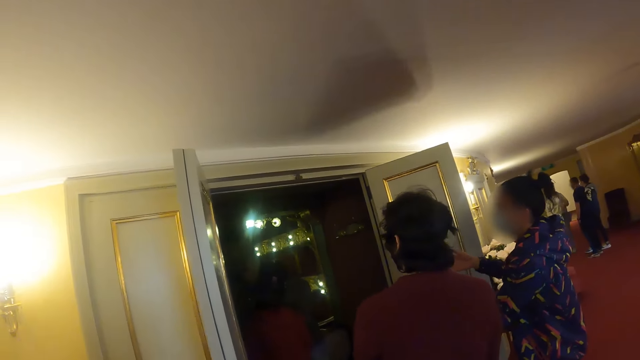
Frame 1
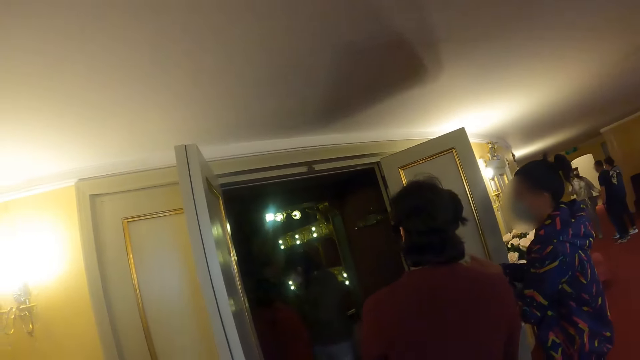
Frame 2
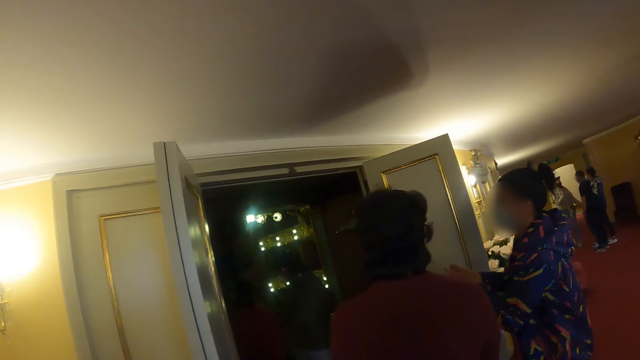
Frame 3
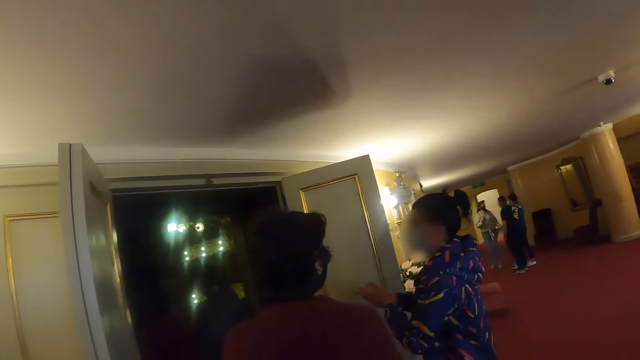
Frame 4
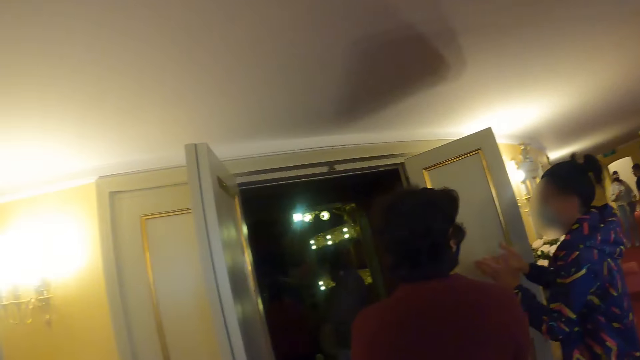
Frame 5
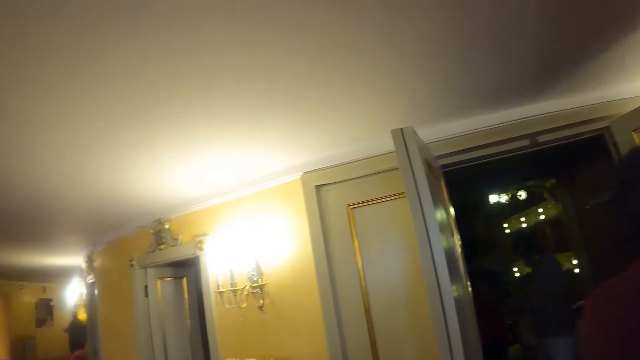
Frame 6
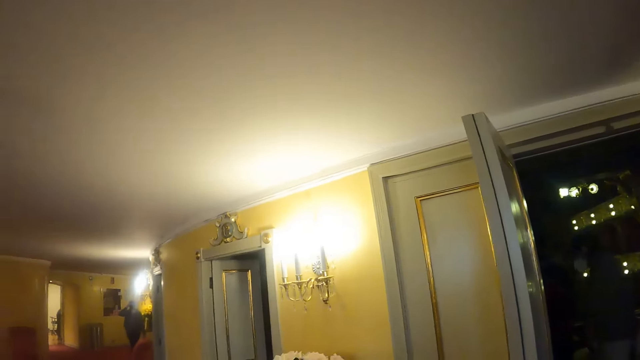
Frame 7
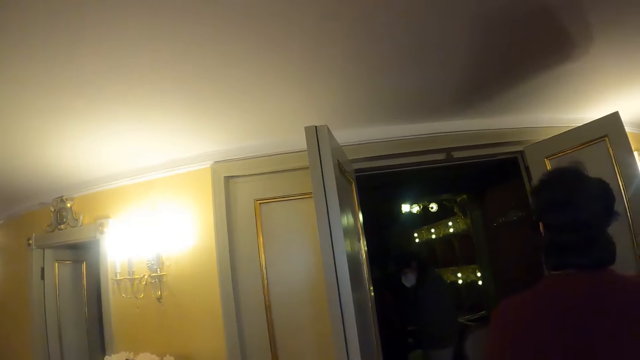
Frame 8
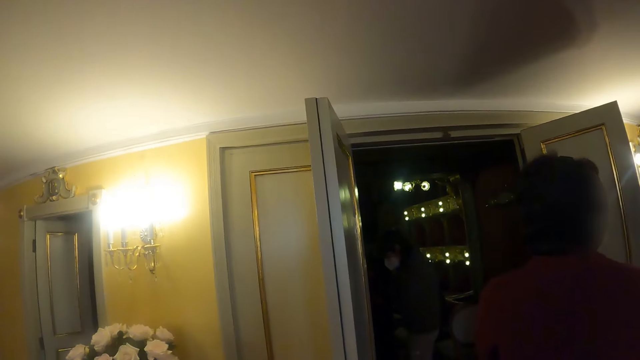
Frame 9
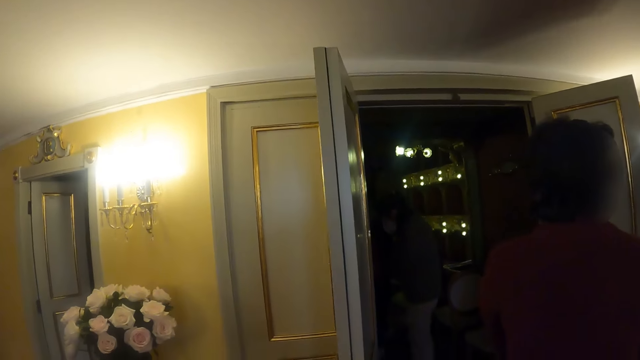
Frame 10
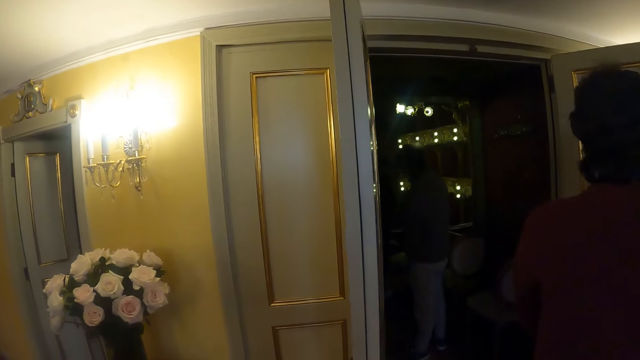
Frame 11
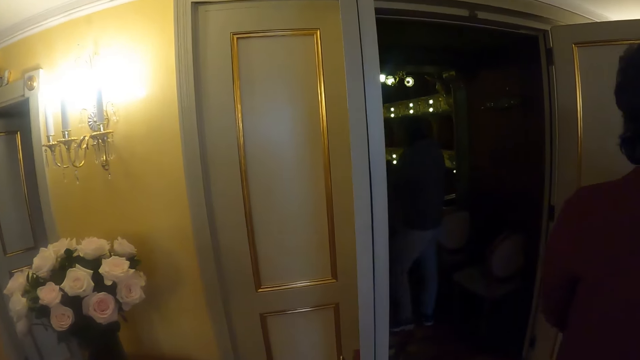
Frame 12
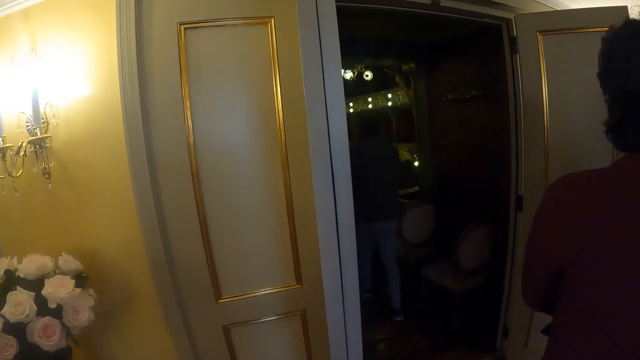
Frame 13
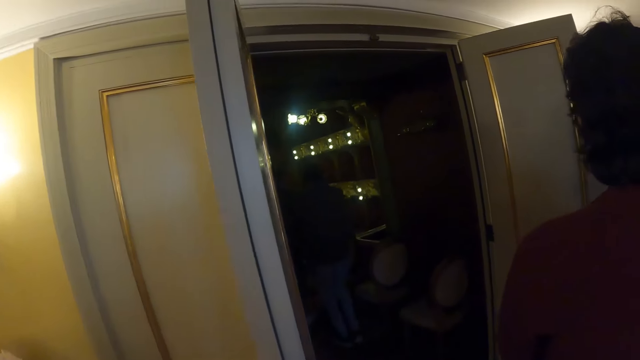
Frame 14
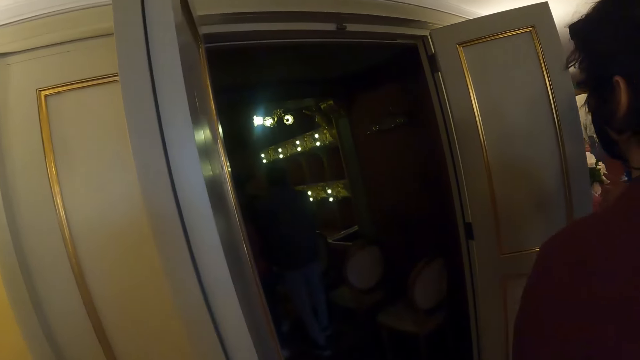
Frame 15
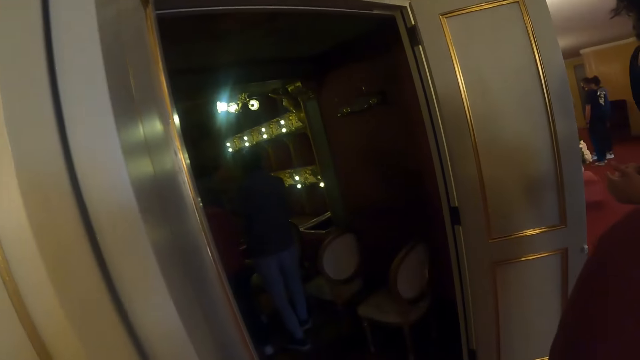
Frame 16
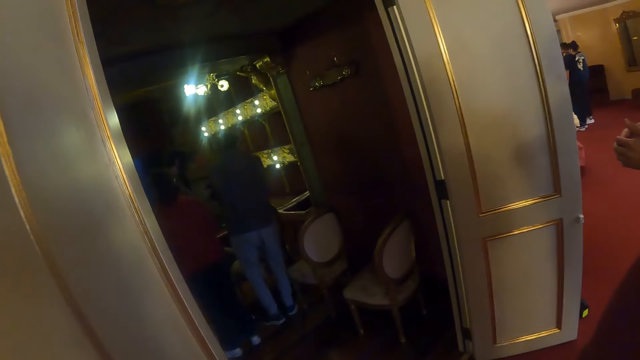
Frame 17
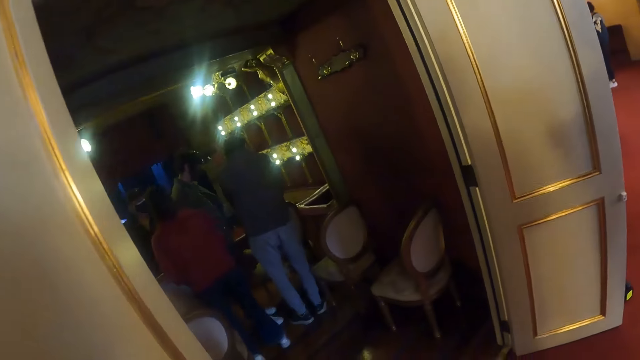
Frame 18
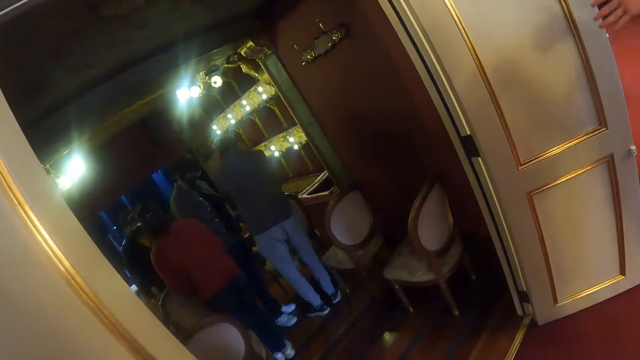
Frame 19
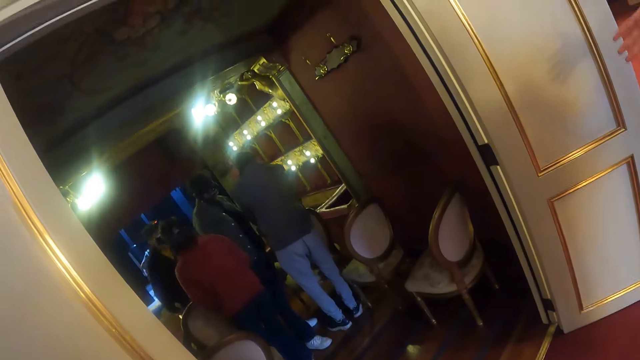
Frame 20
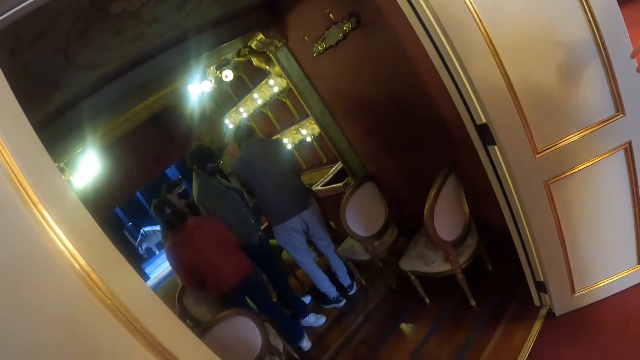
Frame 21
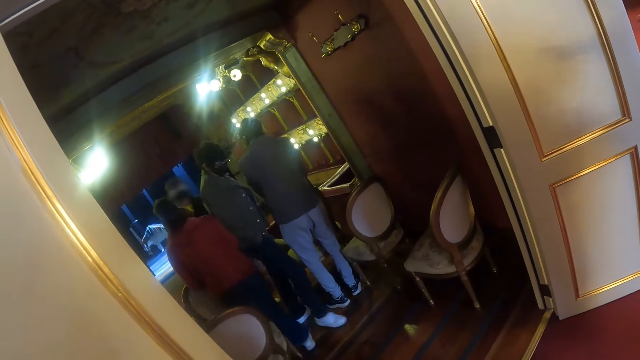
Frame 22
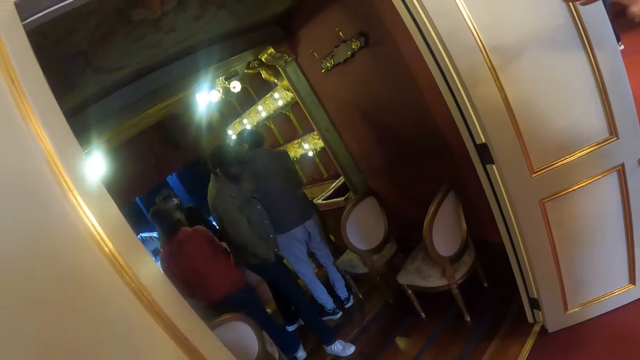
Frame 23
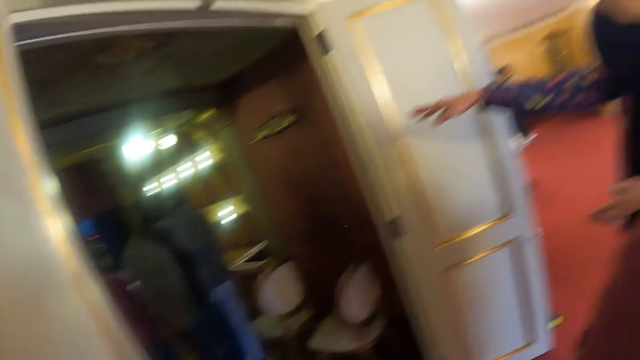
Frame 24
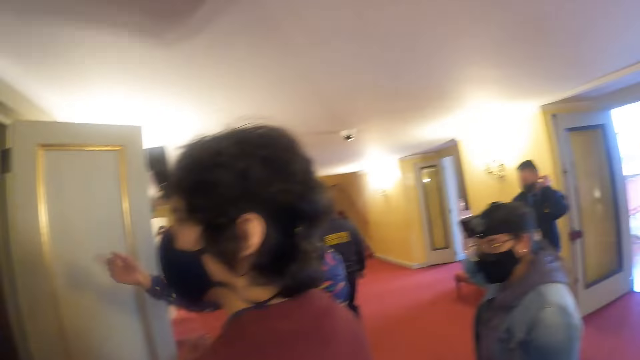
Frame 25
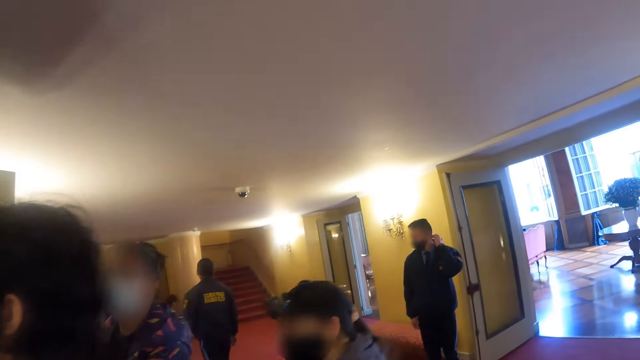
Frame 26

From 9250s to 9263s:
The camera wearer looks around. They look around again.

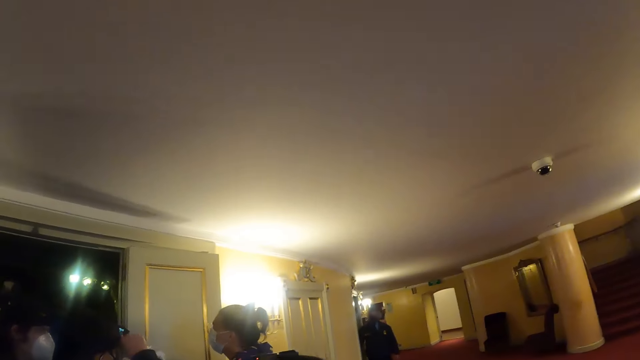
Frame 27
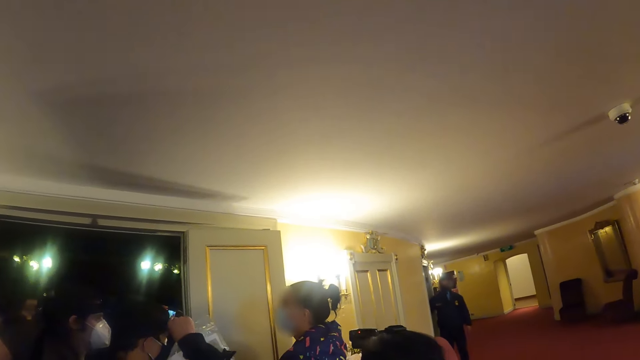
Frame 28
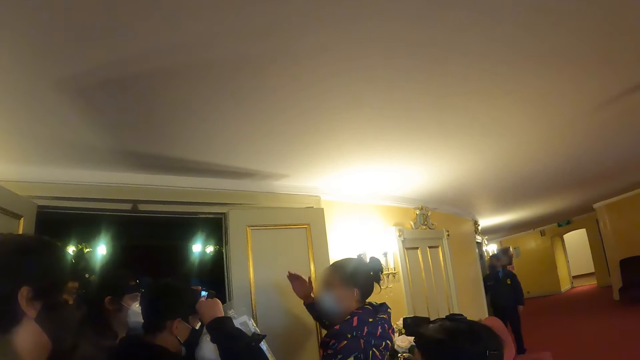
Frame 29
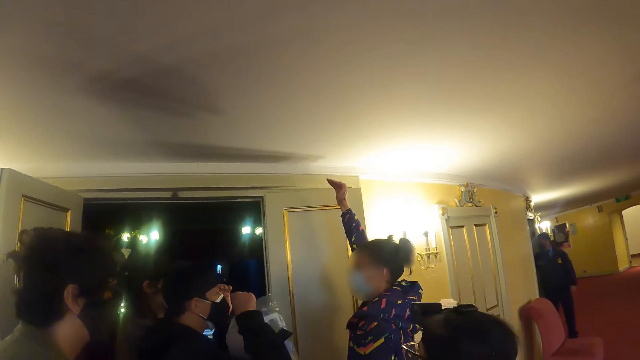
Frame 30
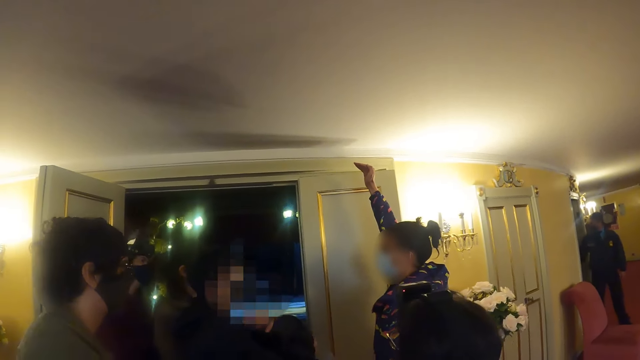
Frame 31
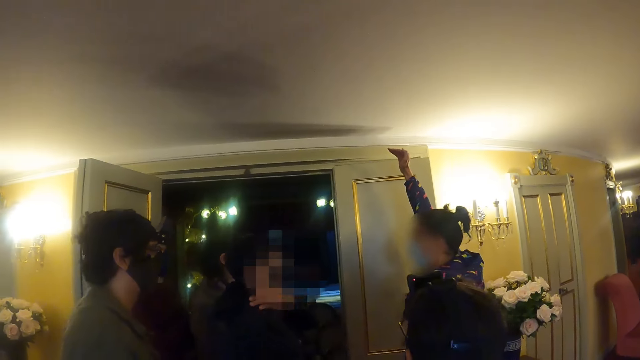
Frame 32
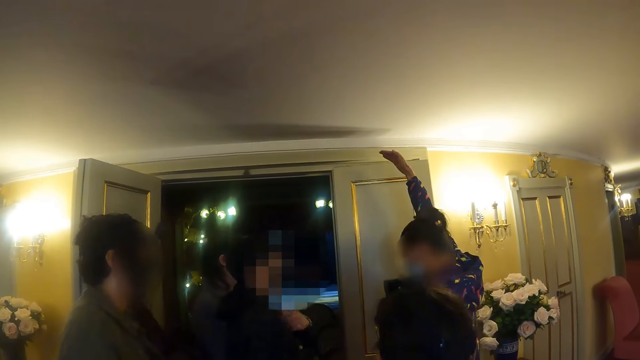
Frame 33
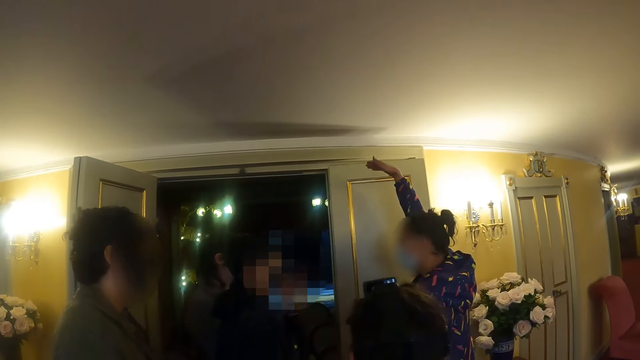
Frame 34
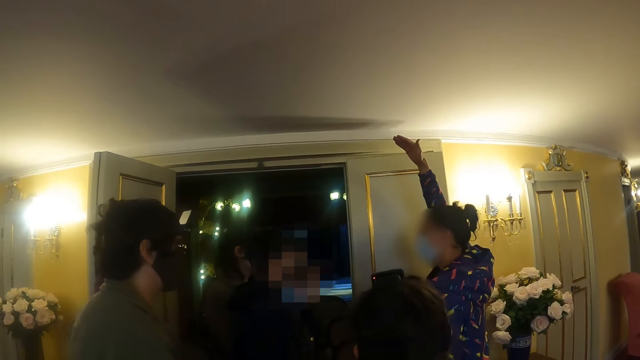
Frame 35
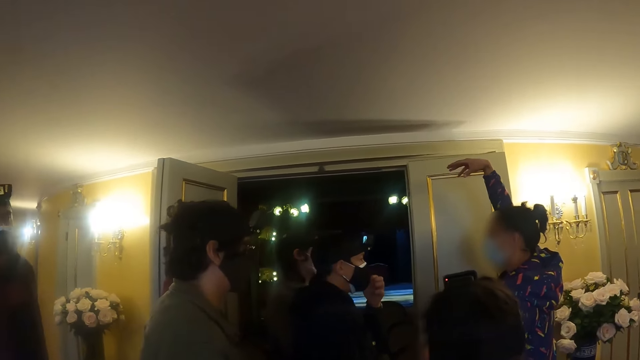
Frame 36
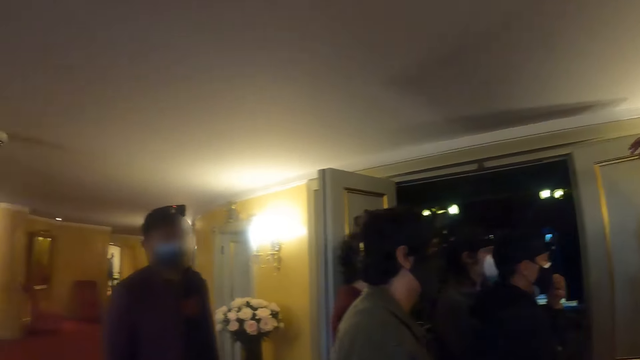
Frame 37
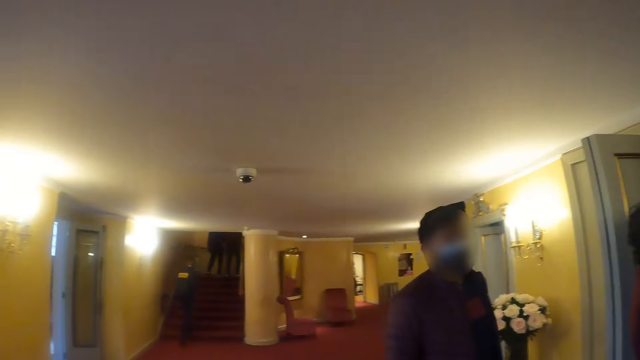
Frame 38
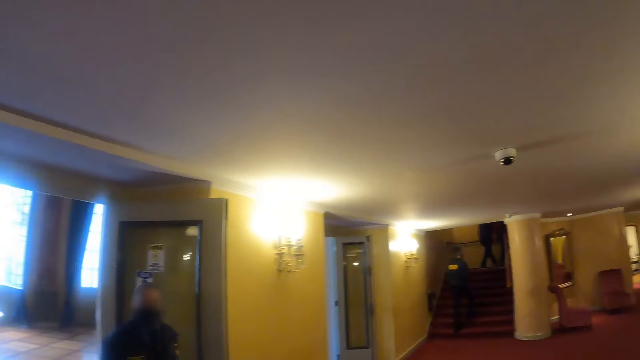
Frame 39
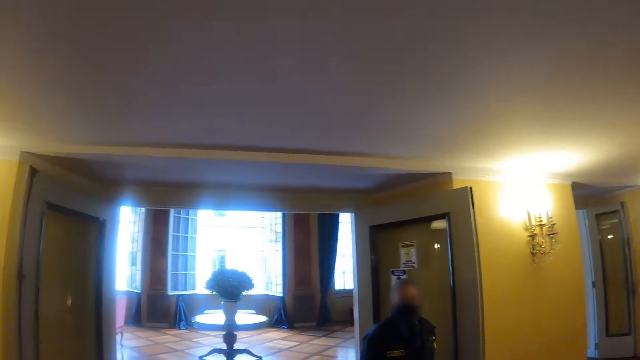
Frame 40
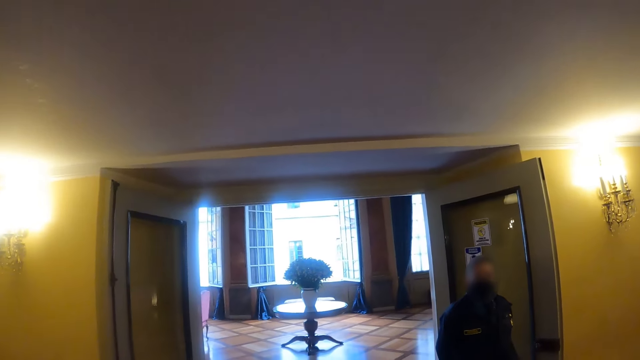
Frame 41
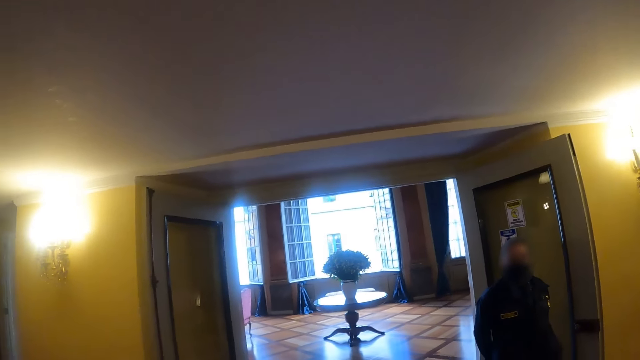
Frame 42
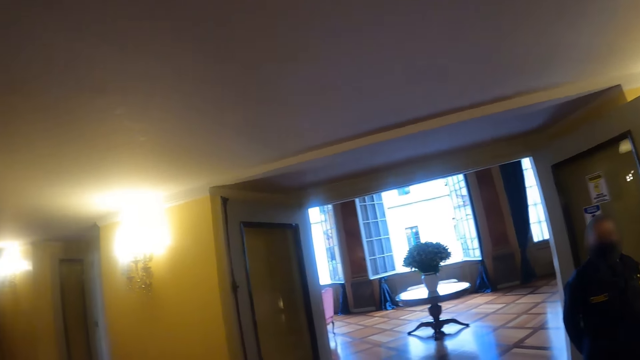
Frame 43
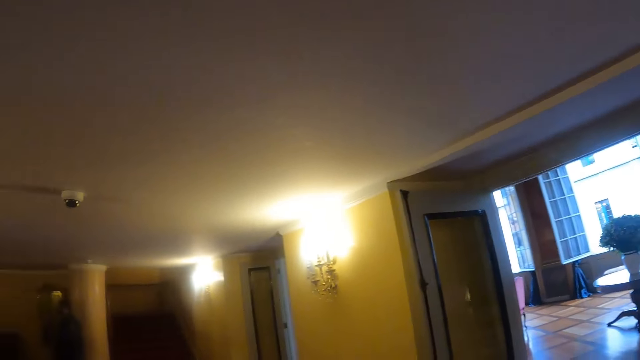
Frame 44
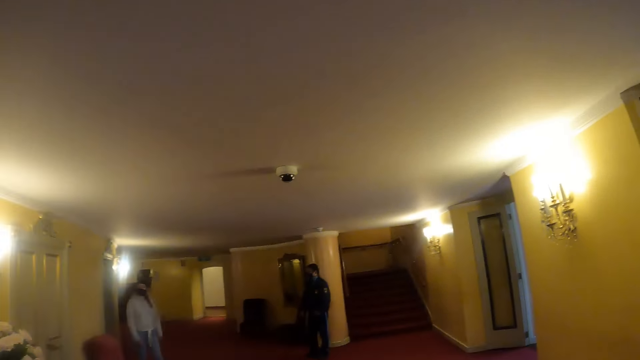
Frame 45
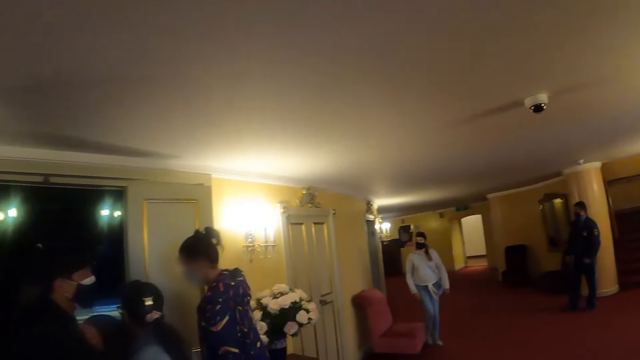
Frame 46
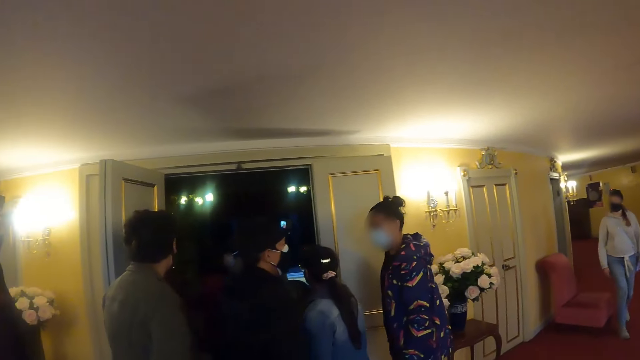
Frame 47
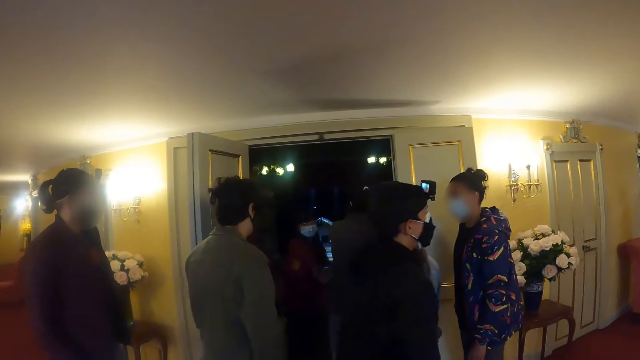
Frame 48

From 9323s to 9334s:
A person communicates to a group of spectators. The camera wearer looks around.
